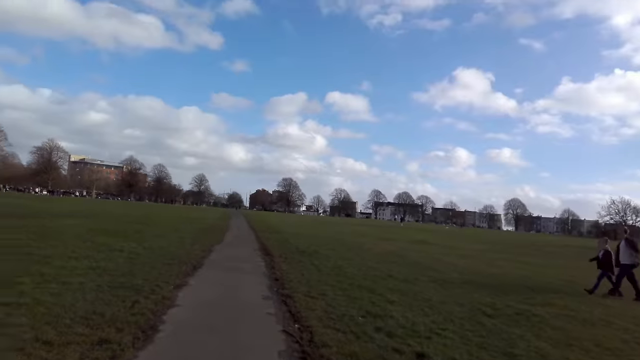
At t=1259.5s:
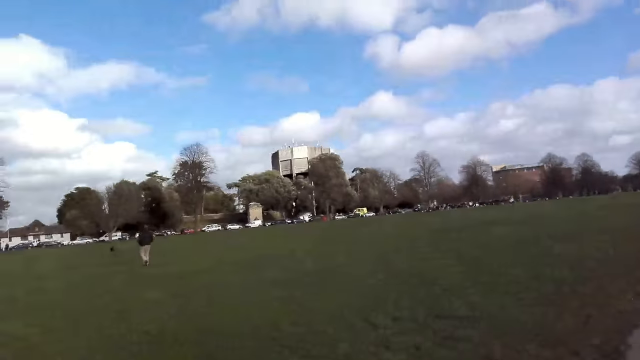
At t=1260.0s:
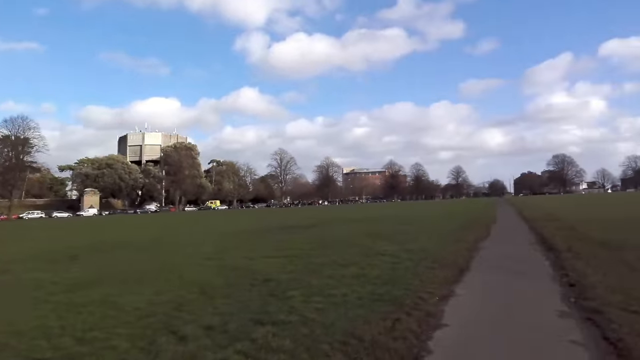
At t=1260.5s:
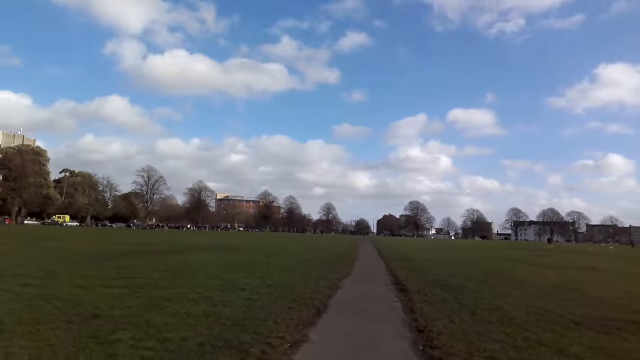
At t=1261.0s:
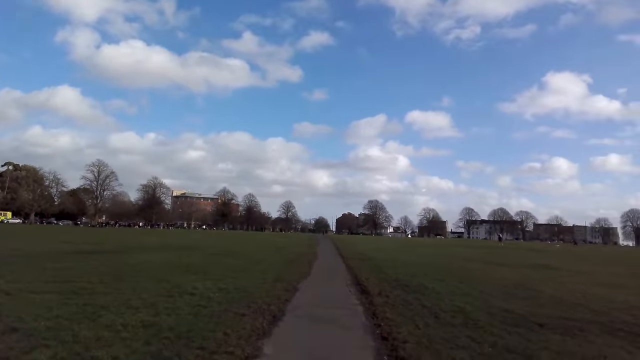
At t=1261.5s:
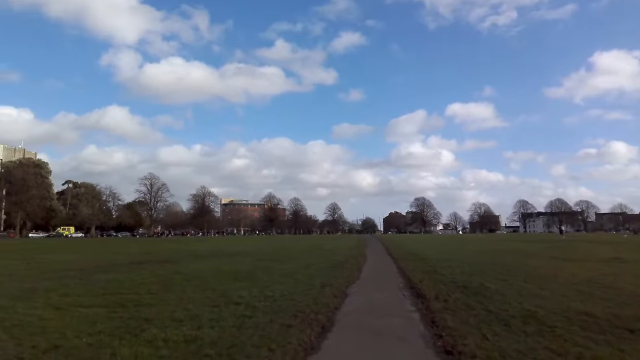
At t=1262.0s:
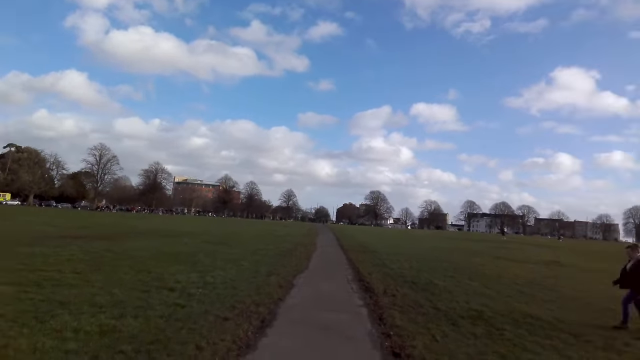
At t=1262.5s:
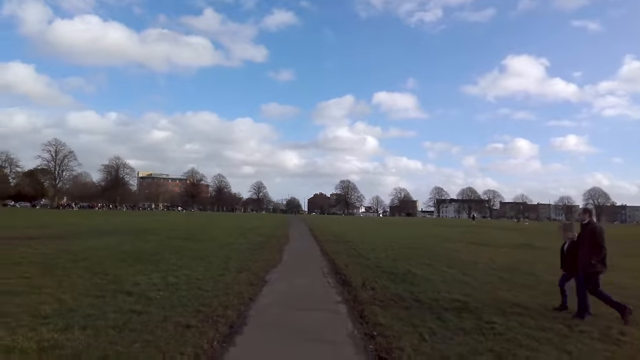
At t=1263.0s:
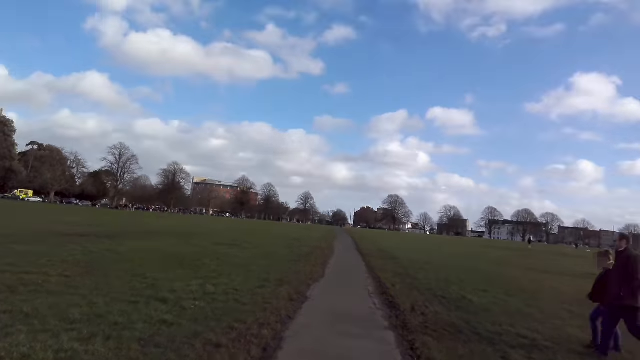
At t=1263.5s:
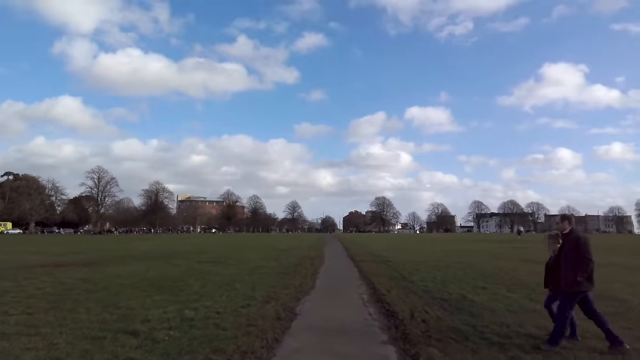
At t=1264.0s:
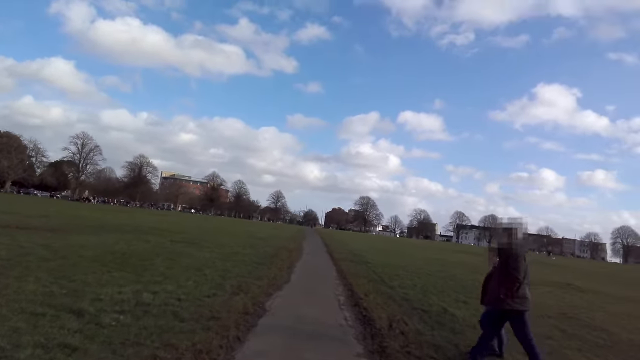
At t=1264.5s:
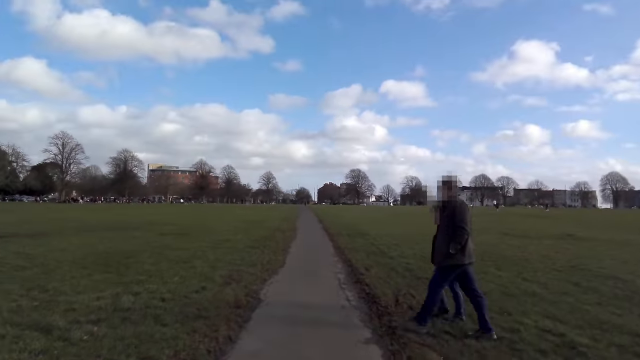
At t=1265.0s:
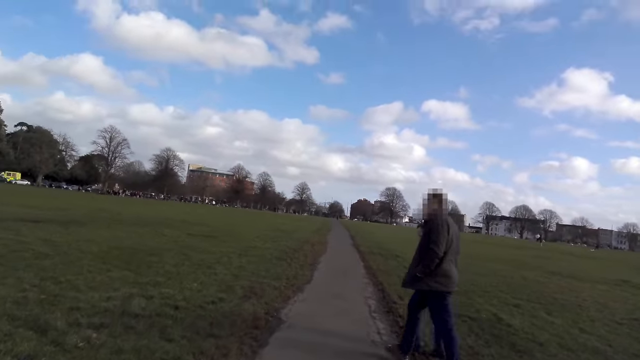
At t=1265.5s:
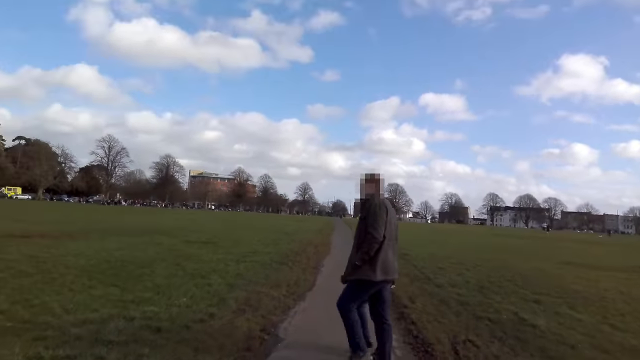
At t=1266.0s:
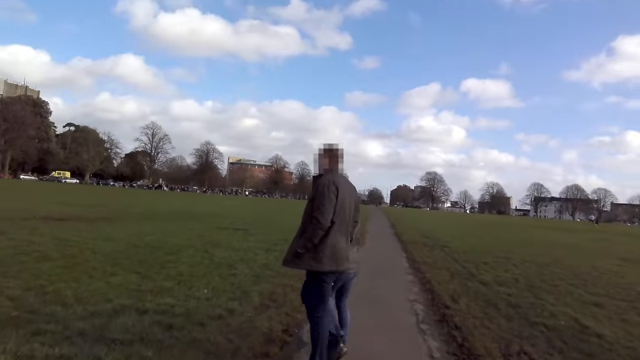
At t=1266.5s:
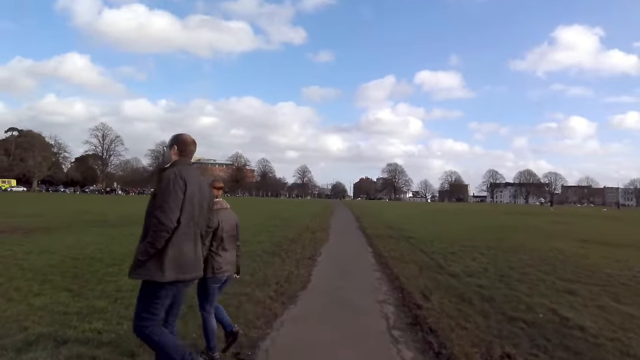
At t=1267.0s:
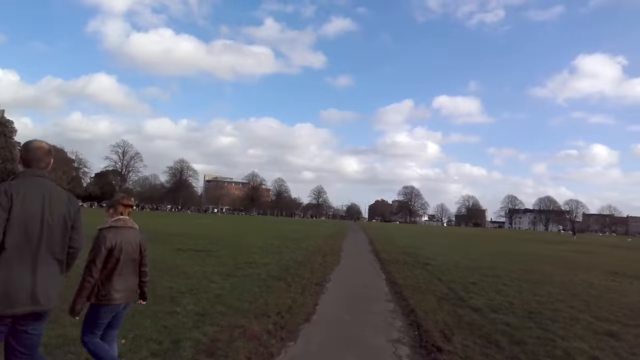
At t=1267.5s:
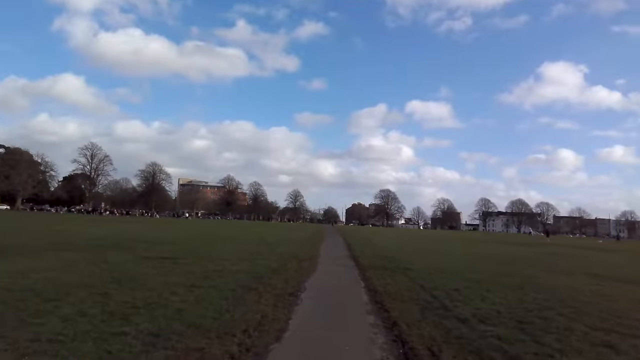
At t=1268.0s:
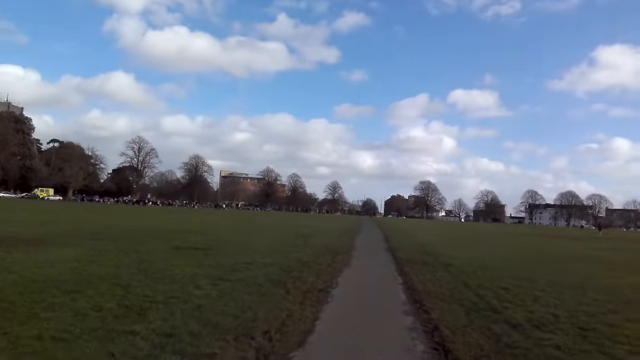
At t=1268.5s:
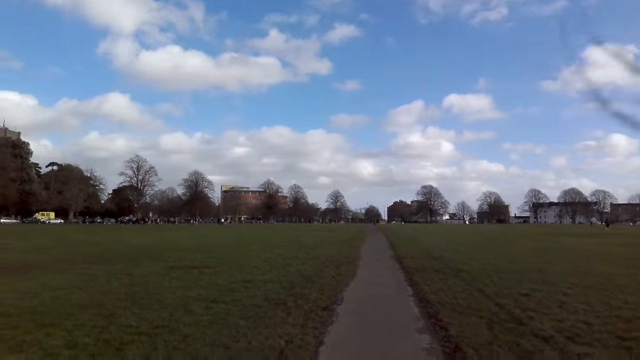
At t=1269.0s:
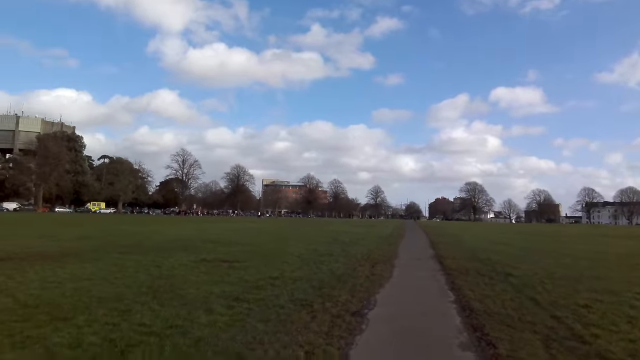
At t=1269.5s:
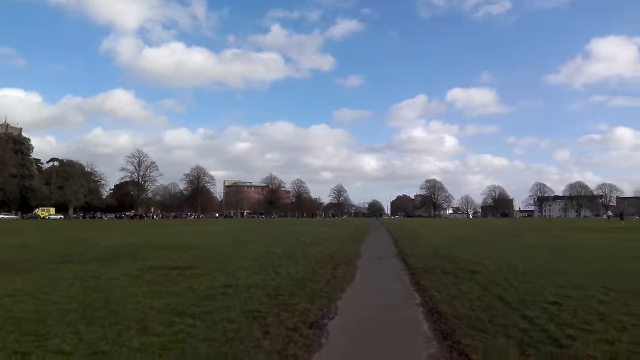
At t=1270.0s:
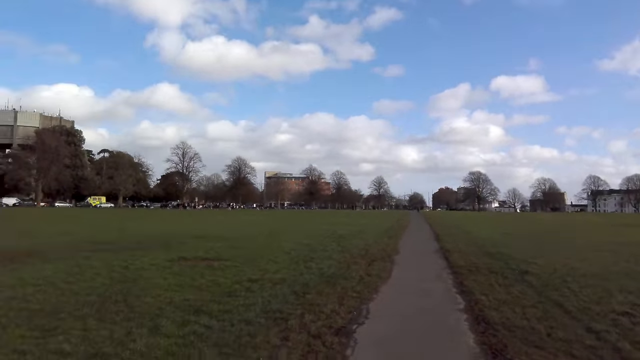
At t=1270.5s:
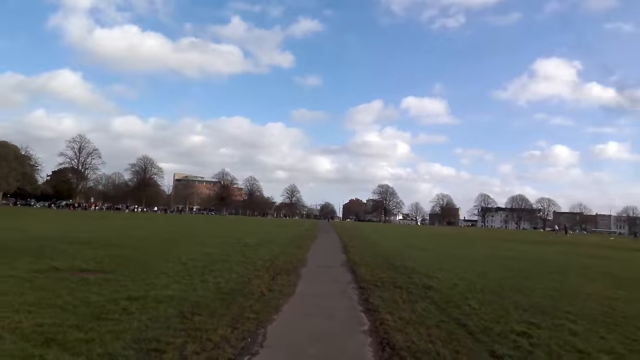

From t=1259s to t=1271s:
A man and a woman walk across the path.

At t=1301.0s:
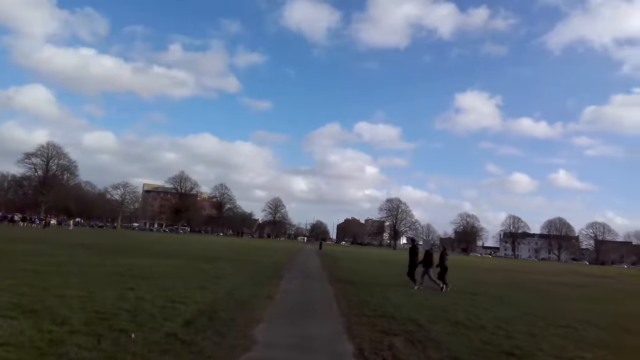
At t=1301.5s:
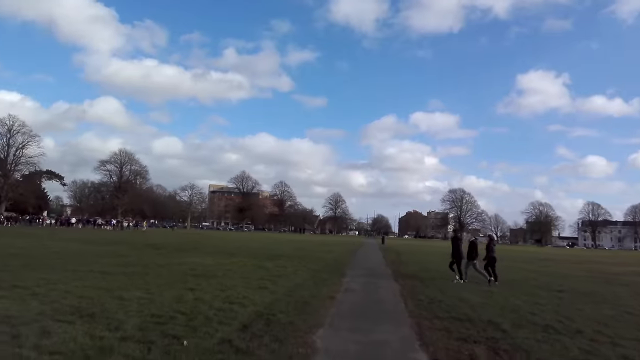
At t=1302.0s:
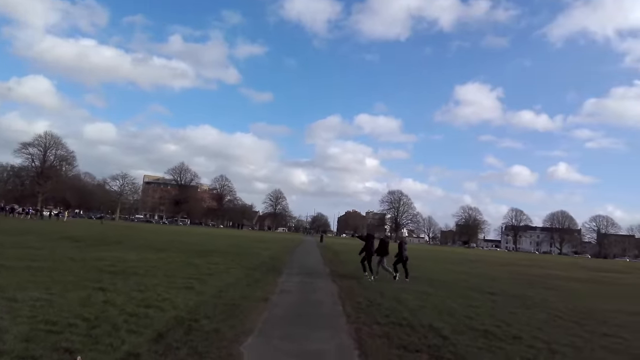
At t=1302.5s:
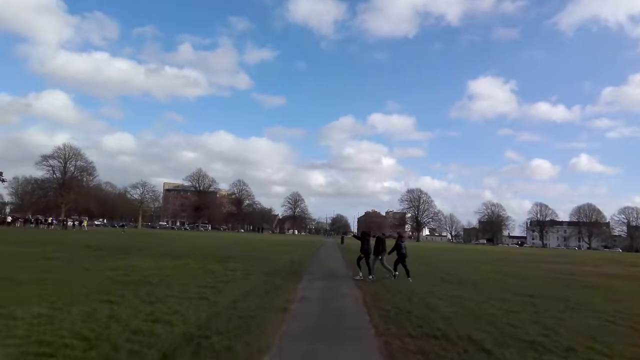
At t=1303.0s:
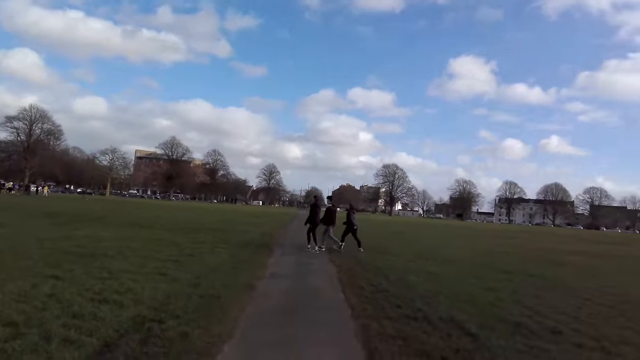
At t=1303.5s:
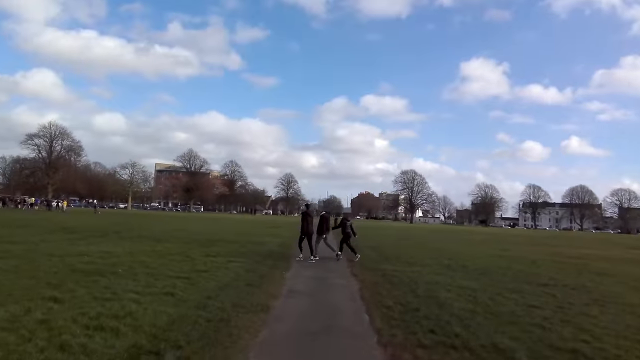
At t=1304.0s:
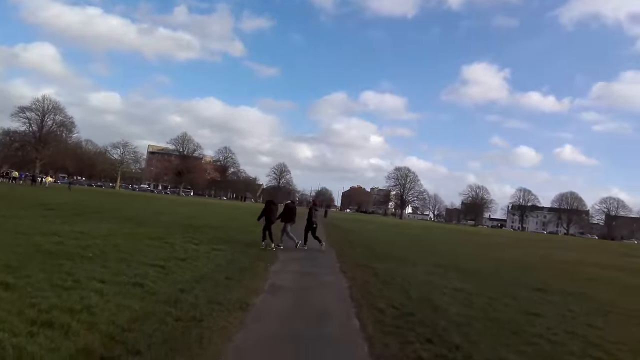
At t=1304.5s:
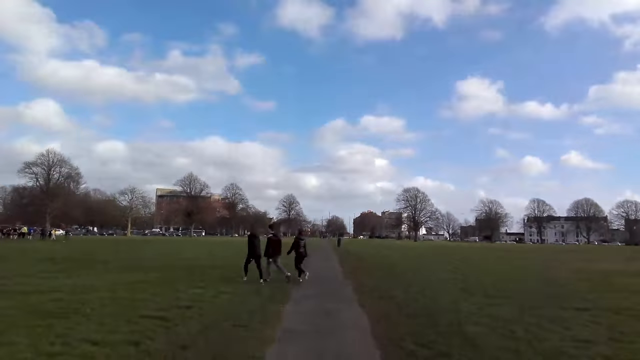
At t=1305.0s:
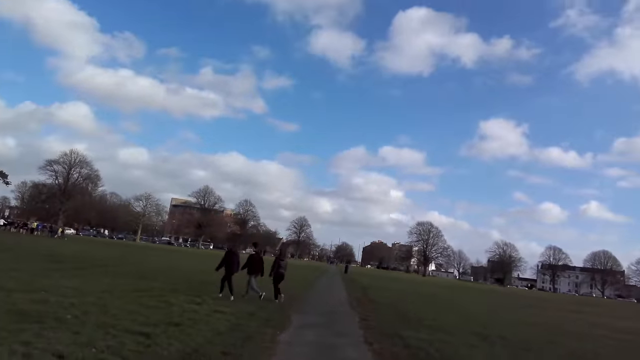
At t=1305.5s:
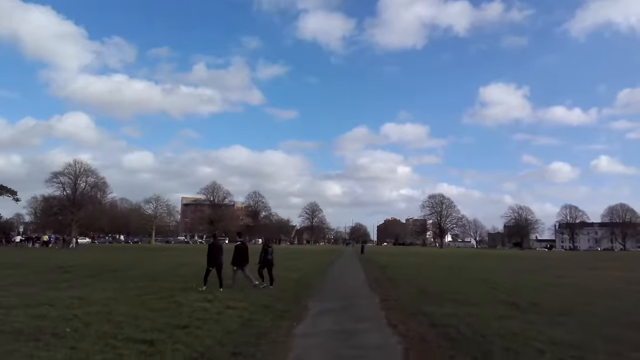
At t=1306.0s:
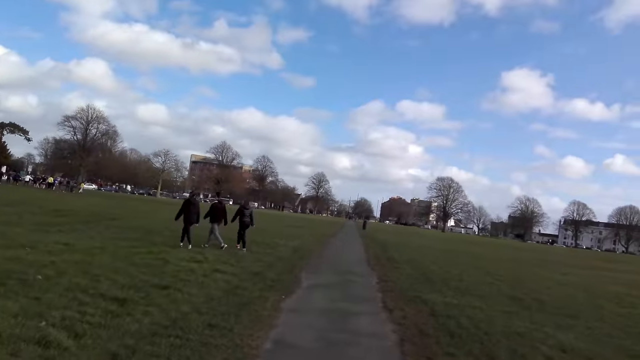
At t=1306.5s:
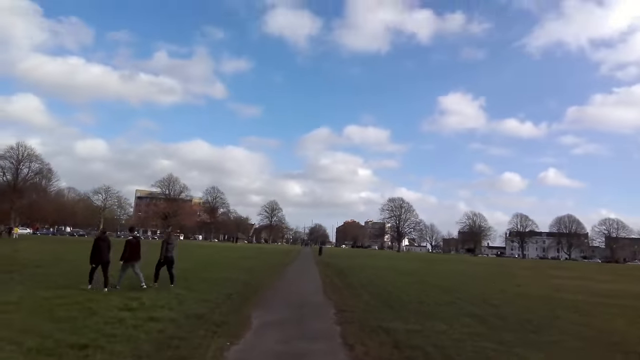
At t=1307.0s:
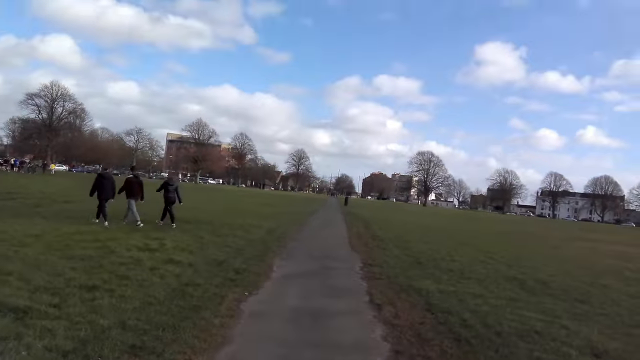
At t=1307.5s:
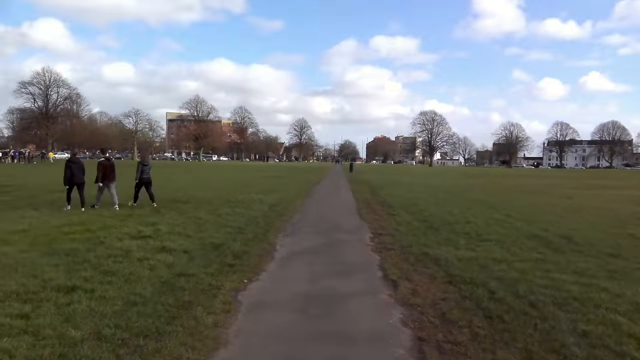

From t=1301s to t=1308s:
A man, another man, and a woman walk across the path.

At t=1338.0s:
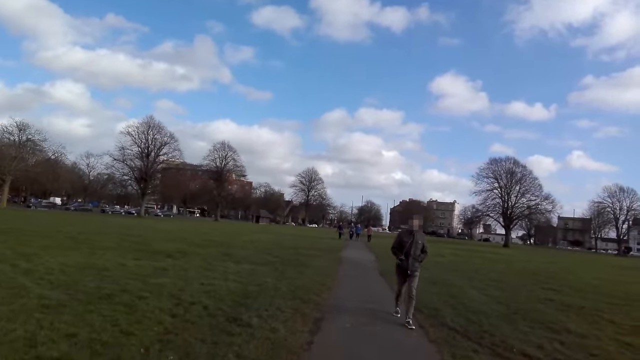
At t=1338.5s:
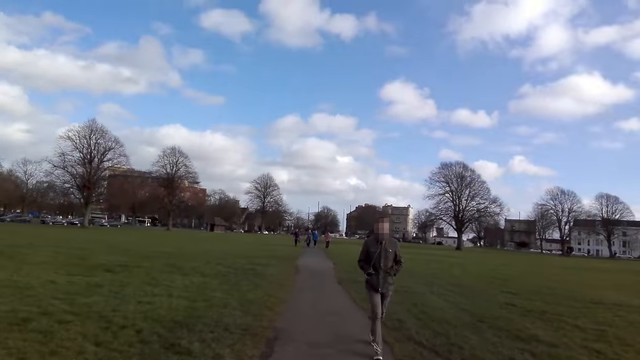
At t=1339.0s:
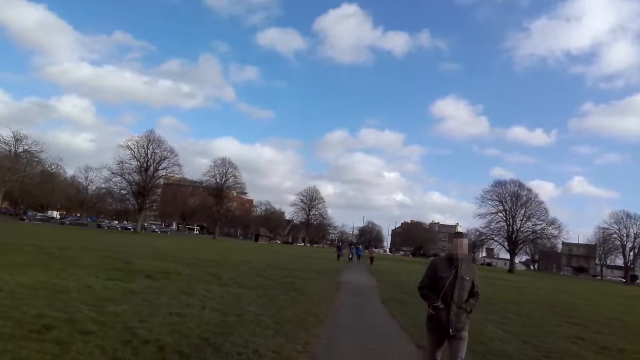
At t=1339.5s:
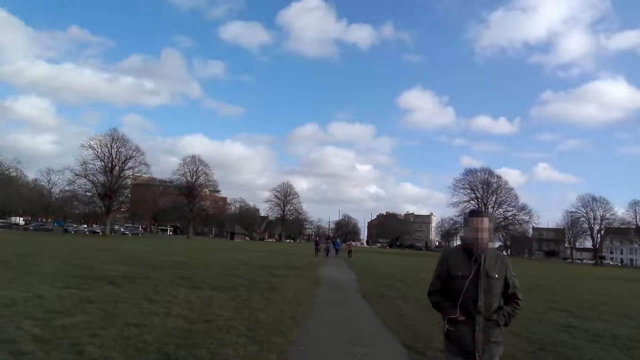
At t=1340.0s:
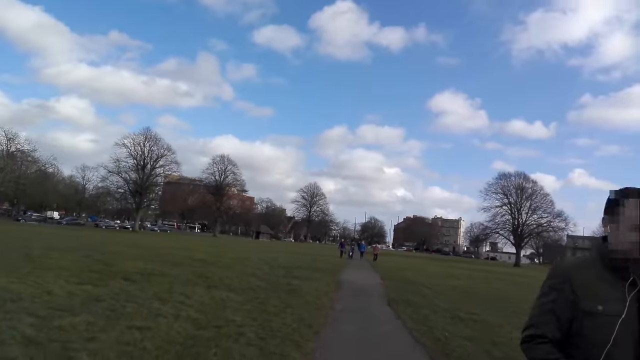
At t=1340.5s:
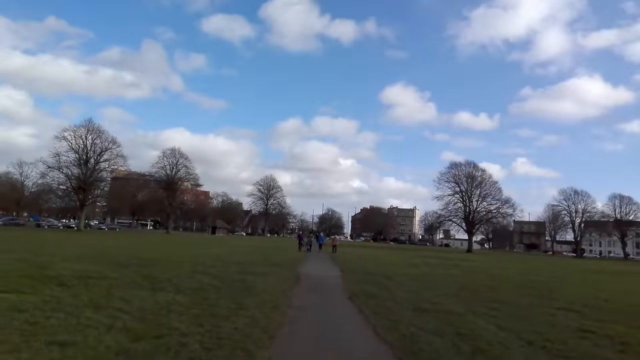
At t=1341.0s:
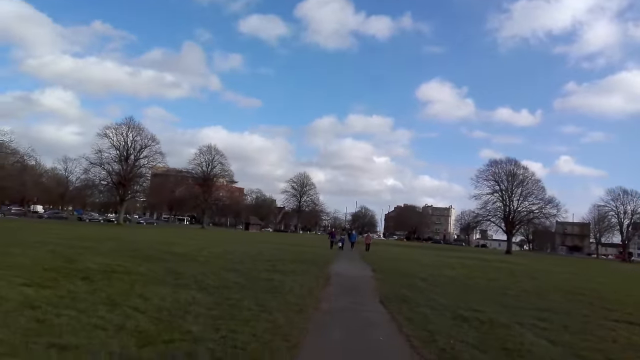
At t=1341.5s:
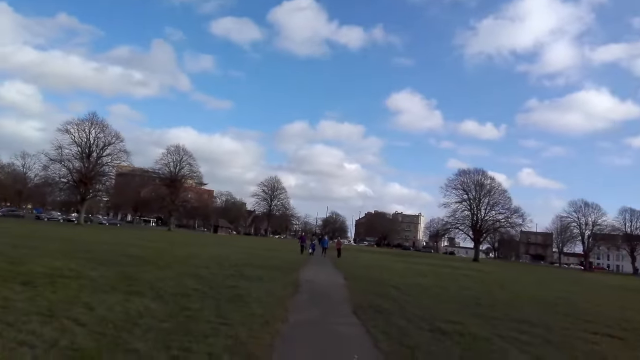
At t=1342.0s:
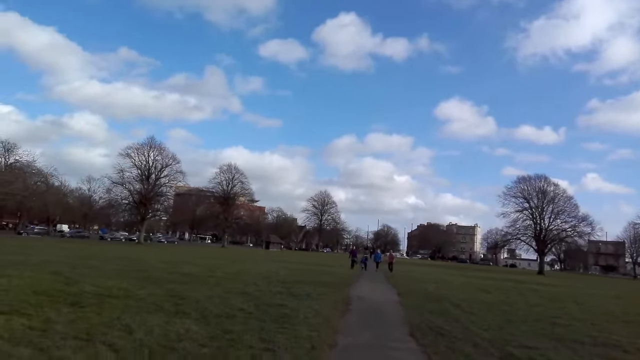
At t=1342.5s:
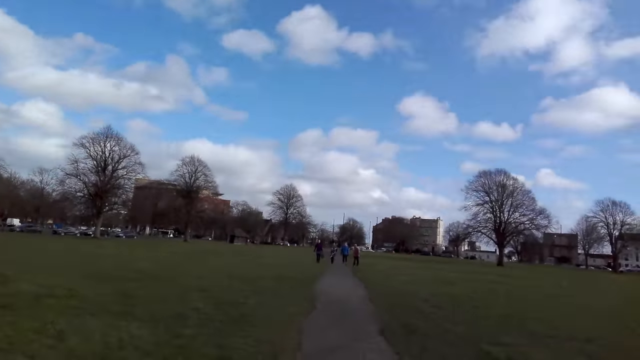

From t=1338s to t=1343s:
A man walks past the camera wearer.
